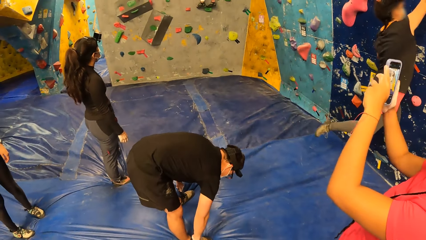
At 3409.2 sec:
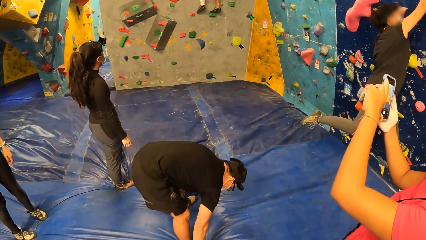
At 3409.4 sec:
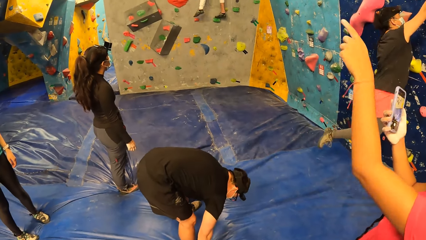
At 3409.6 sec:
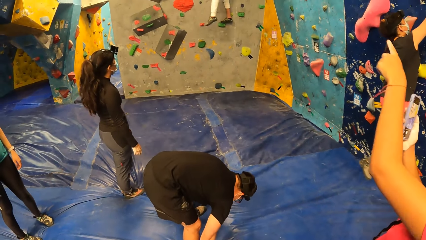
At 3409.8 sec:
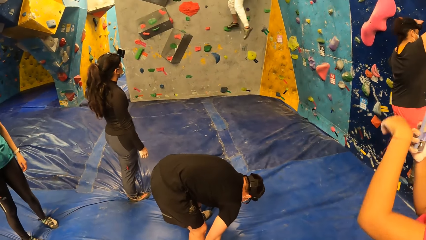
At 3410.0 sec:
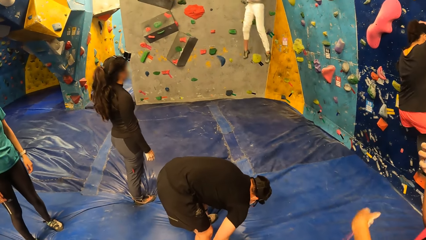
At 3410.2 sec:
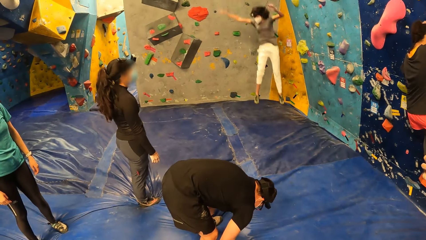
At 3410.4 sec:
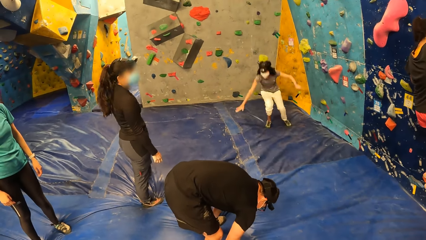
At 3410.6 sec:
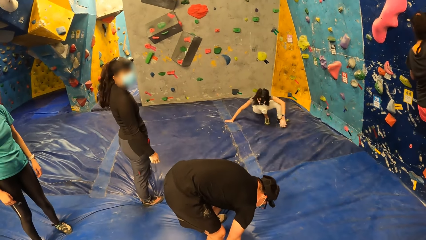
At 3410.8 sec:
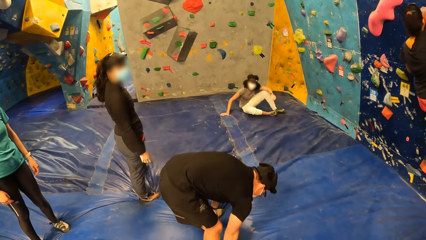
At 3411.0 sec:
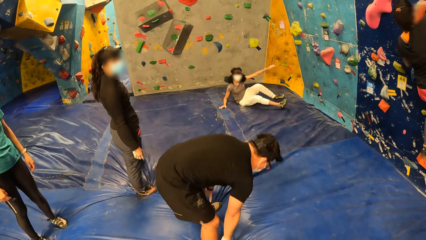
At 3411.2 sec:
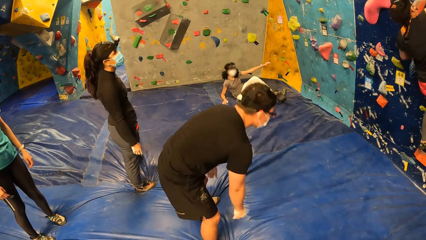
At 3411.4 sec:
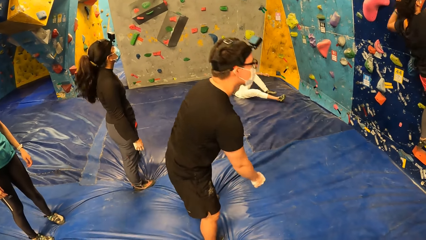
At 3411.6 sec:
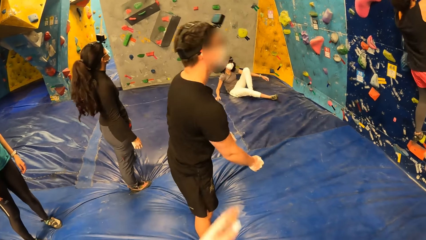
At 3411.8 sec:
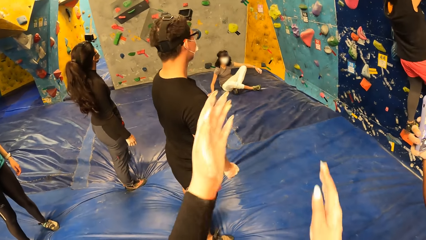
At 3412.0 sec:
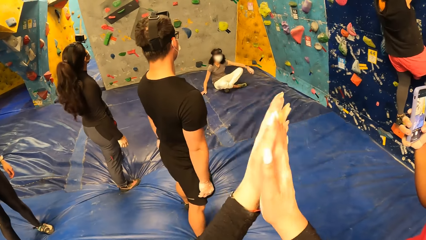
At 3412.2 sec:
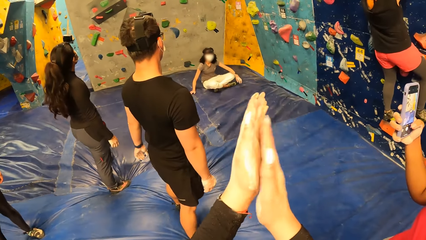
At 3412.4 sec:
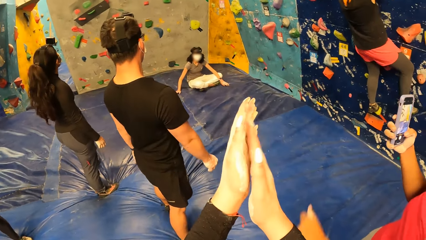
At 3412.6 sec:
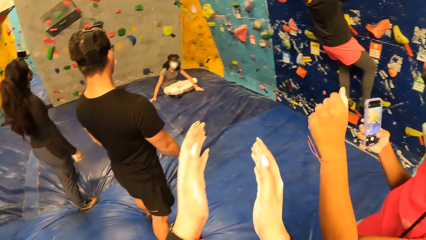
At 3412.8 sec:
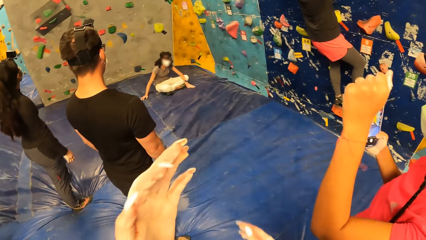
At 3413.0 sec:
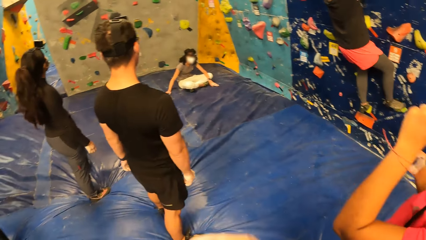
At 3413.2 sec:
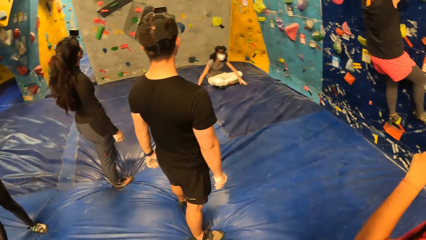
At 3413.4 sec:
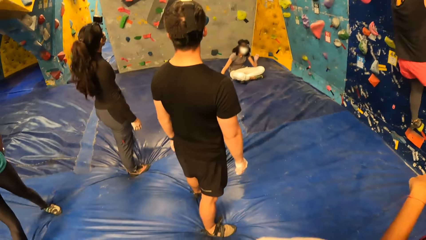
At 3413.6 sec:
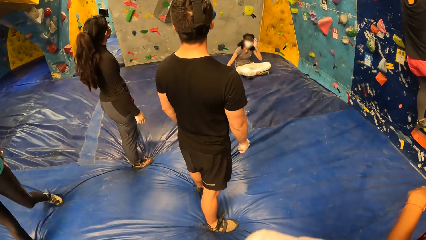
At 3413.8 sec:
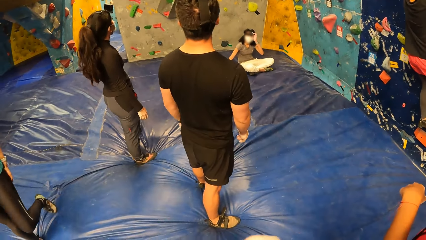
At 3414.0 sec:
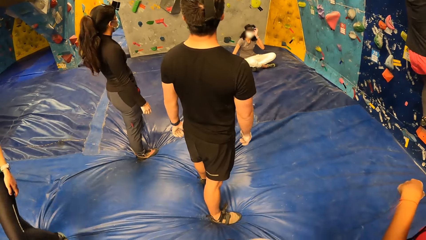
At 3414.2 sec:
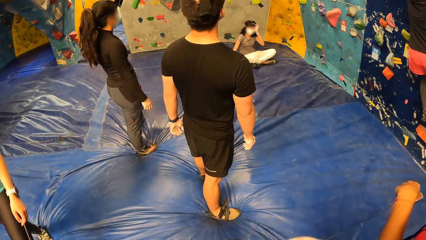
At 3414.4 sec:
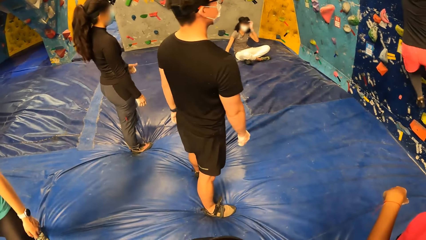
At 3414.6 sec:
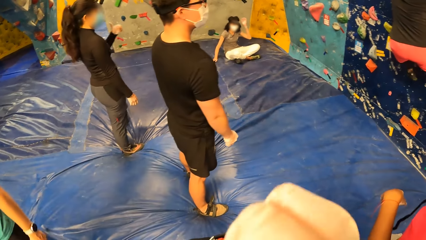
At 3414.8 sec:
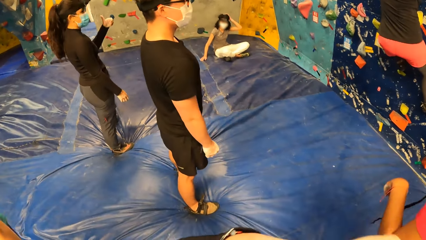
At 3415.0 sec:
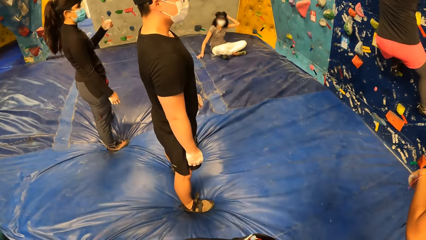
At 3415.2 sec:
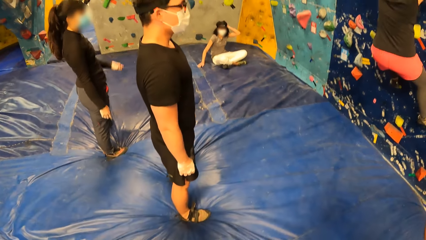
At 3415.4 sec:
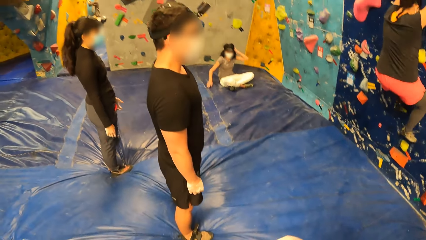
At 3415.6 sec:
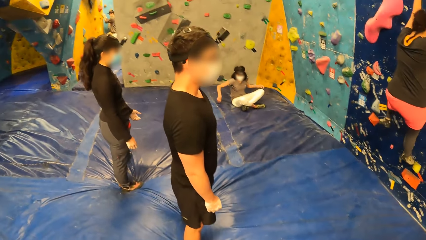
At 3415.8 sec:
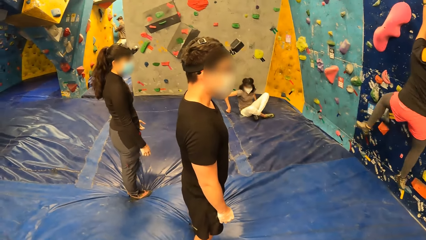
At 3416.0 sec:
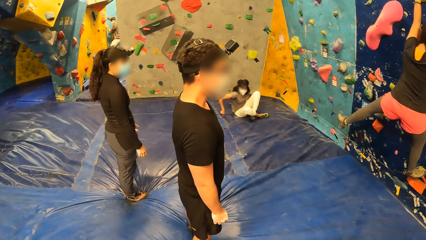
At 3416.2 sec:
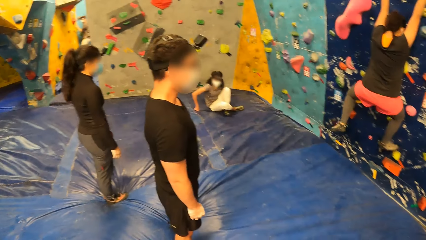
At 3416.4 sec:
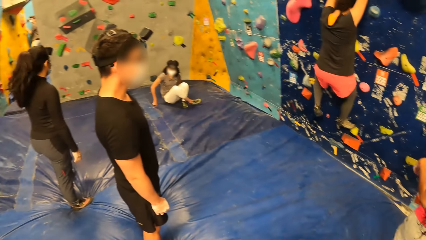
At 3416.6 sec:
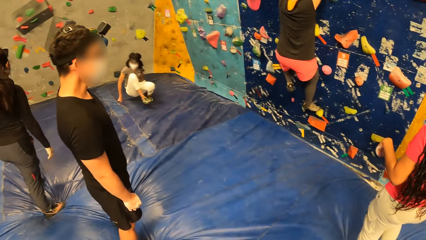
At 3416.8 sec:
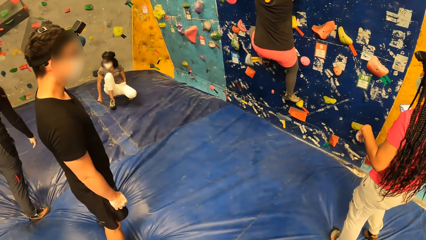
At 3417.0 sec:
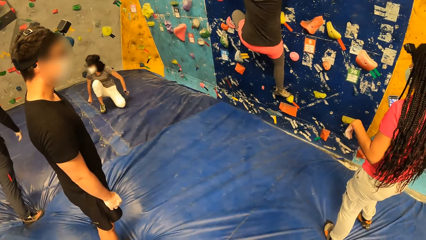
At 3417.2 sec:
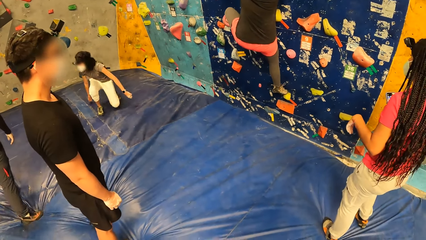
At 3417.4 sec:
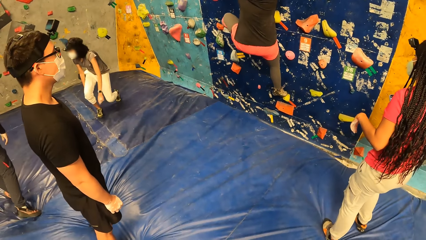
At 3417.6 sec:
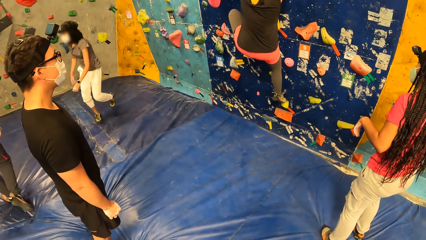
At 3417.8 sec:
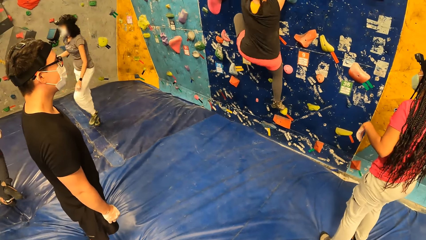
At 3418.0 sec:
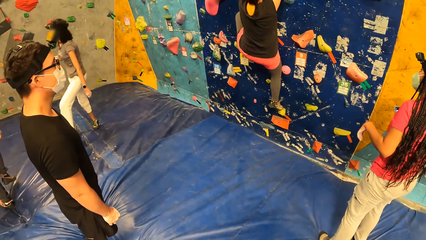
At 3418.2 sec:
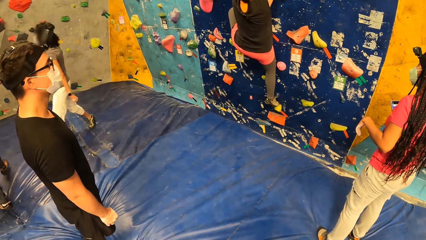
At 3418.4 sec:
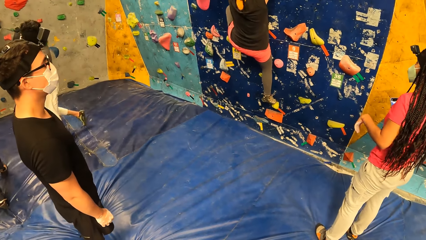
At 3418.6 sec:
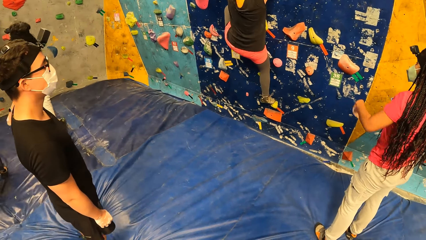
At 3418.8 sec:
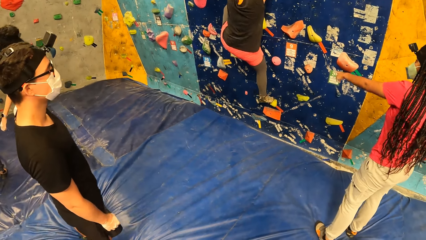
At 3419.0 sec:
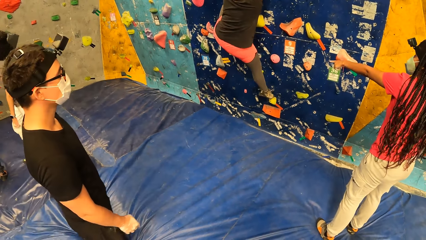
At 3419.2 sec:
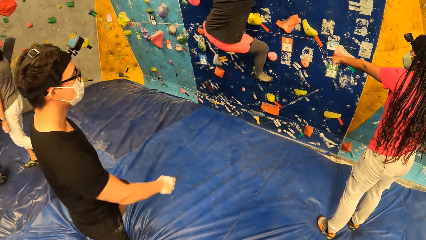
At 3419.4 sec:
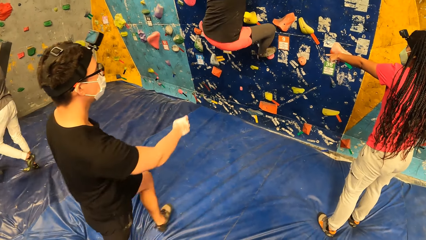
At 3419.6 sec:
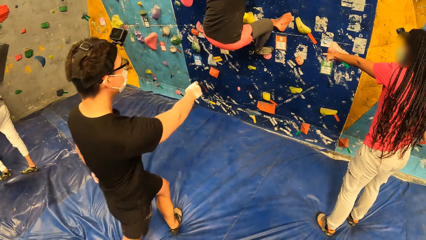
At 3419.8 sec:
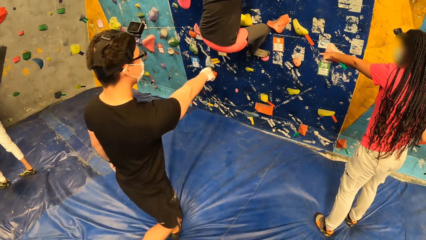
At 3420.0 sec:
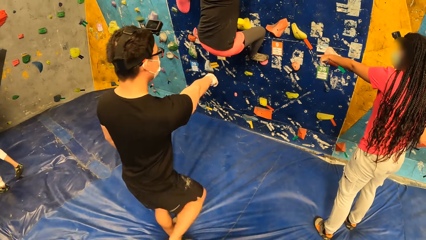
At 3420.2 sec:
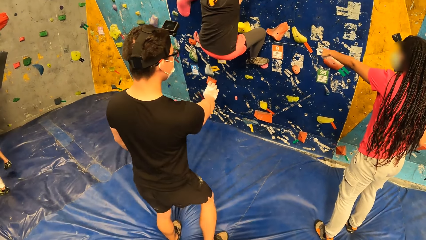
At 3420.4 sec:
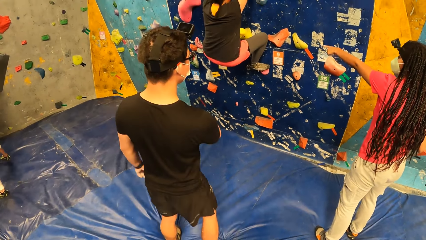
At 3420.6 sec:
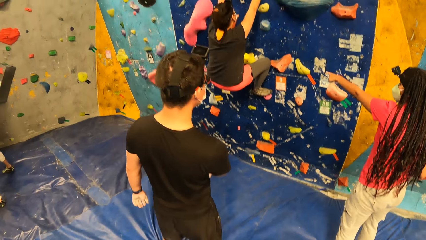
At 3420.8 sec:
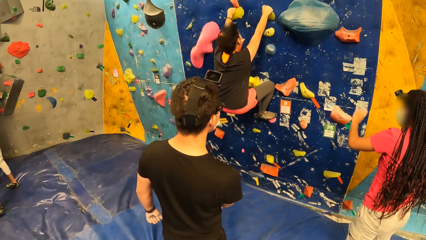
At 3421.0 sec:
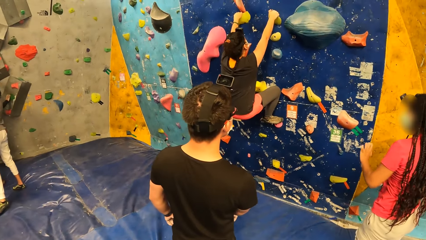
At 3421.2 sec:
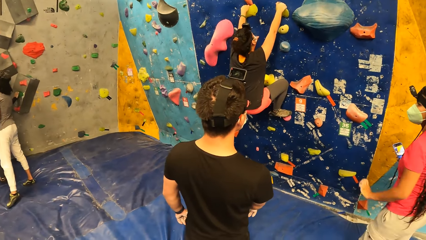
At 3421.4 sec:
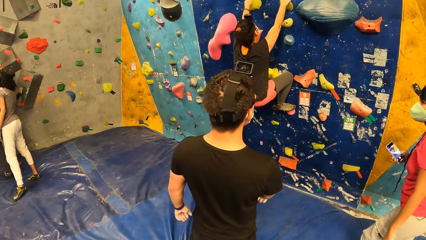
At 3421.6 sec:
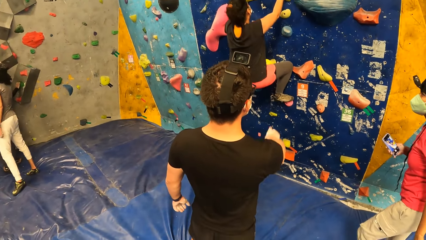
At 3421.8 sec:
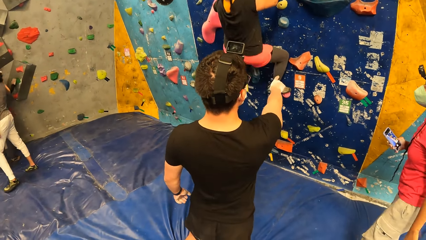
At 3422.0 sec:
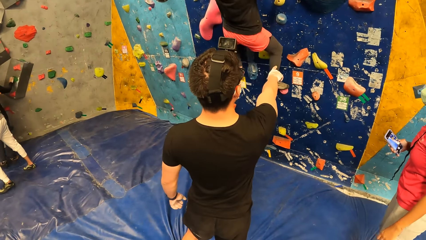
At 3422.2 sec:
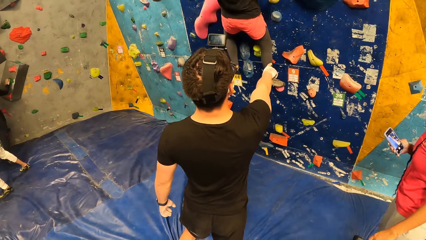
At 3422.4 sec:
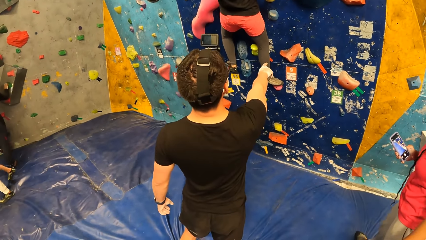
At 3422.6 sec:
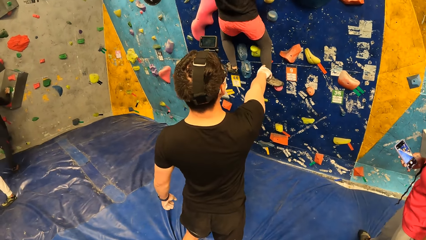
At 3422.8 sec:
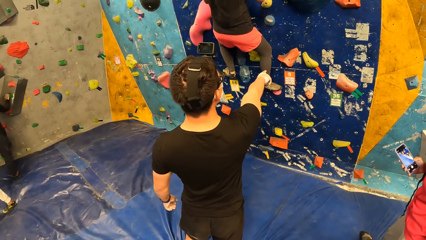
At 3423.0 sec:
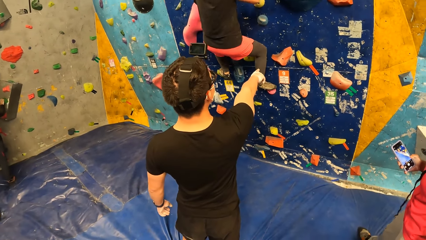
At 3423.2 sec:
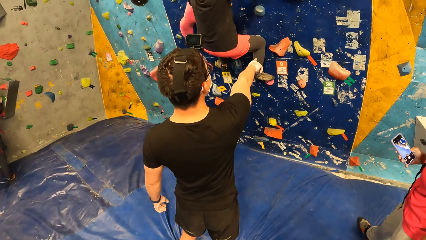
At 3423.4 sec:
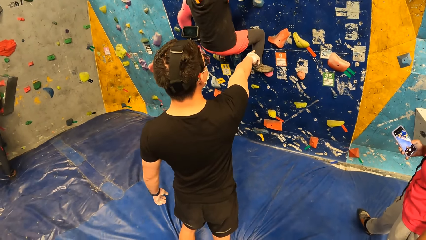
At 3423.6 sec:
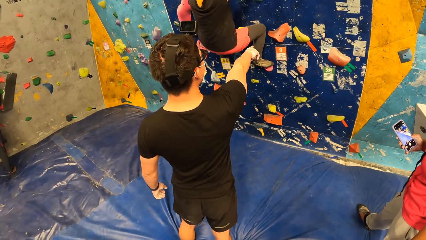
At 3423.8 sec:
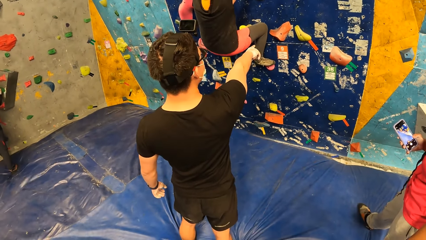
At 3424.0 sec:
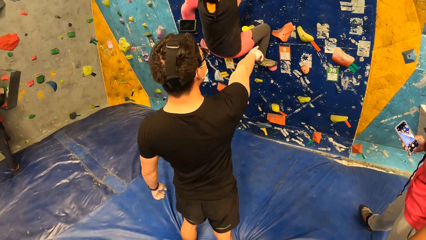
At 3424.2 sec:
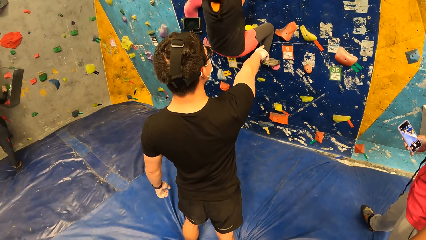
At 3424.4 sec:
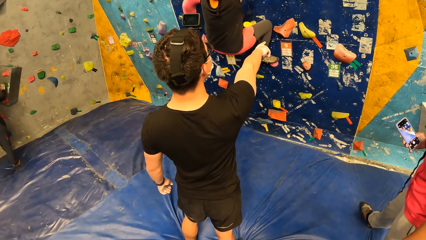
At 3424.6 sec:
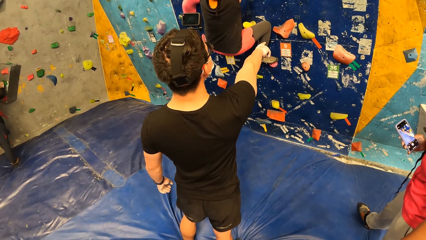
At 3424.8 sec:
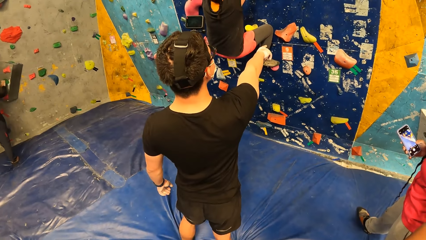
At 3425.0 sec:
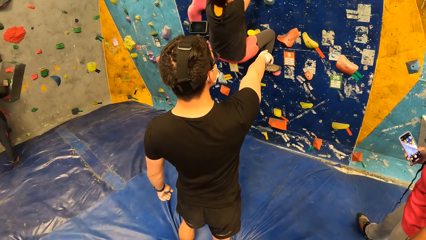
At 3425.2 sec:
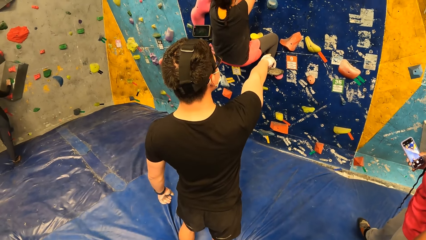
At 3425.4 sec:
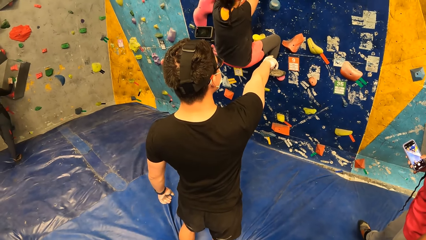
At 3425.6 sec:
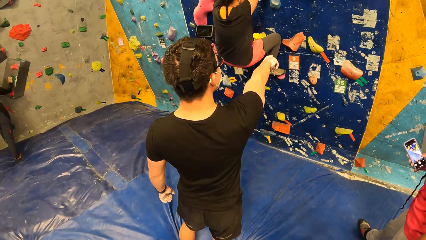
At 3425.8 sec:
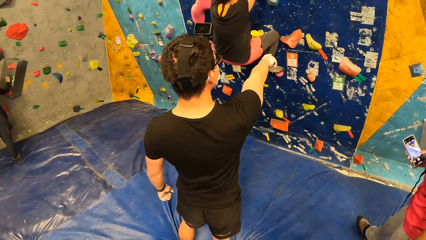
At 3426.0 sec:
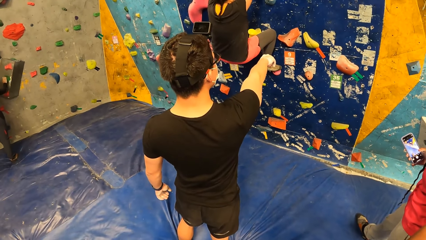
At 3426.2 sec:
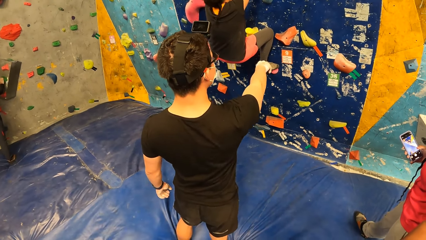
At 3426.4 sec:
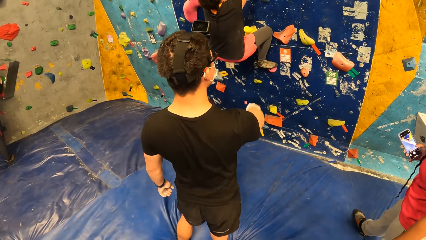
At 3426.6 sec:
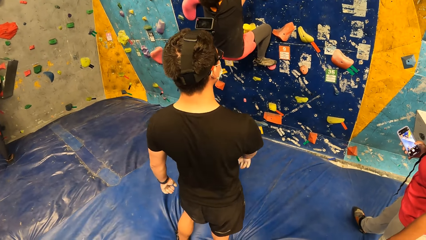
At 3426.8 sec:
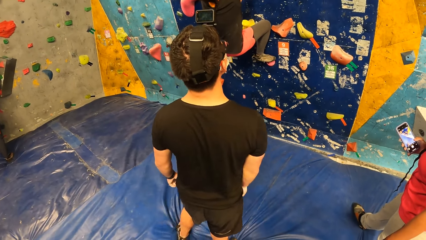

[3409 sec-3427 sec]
A woman points at another woman. The other woman jumps down from the wall. The camera wearer raises her hands and claps with both hands. She lowers her hands. The other woman adjusts the camera on her head with her left hand. The camera wearer looks around, raises her left hand, and looks around. The other woman stands. The first woman points at the hand hold on the wall. The first woman holds the phone with her right hand.
